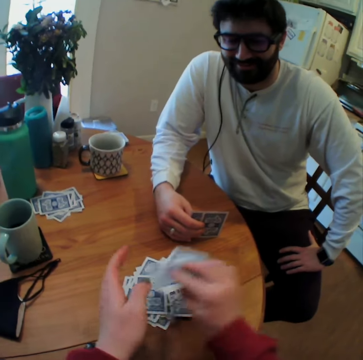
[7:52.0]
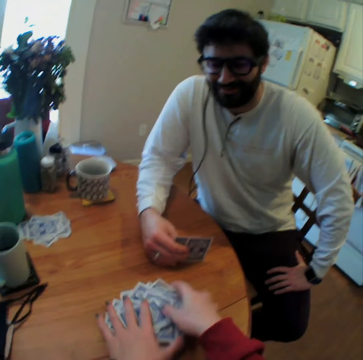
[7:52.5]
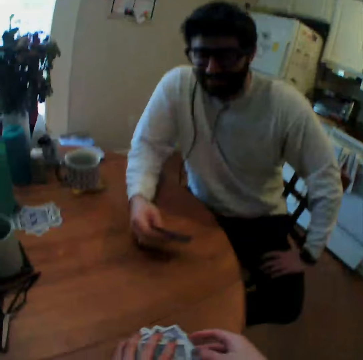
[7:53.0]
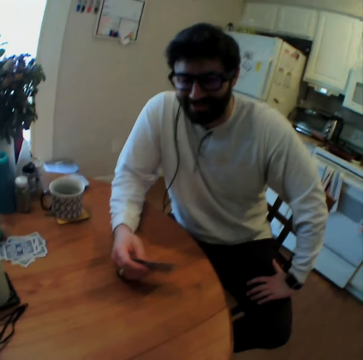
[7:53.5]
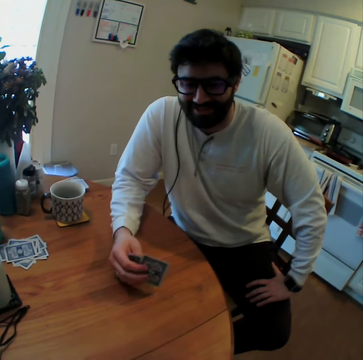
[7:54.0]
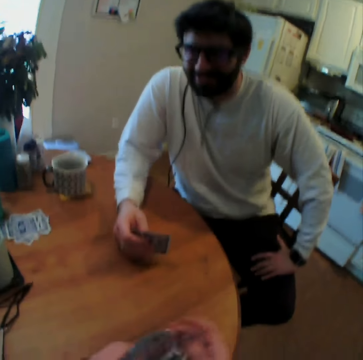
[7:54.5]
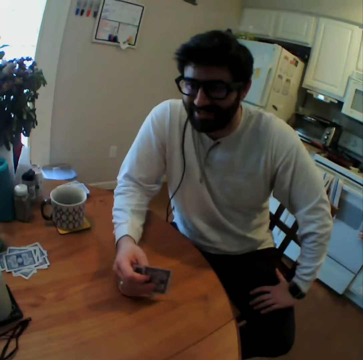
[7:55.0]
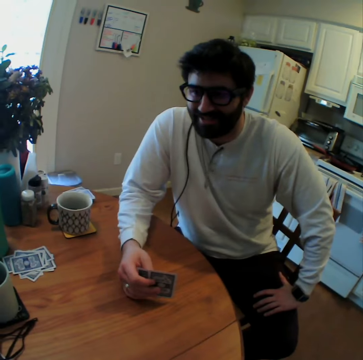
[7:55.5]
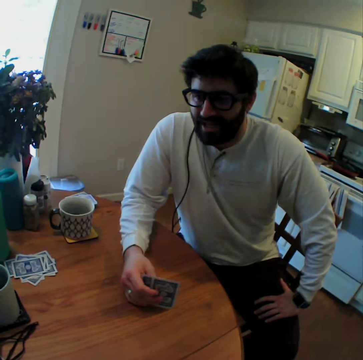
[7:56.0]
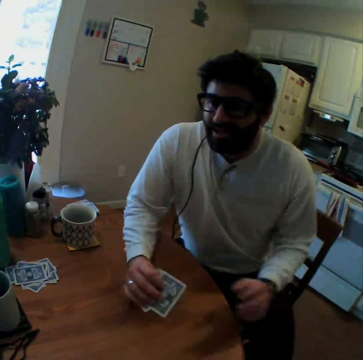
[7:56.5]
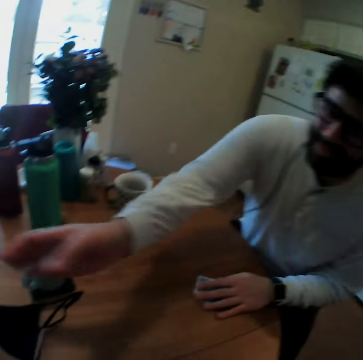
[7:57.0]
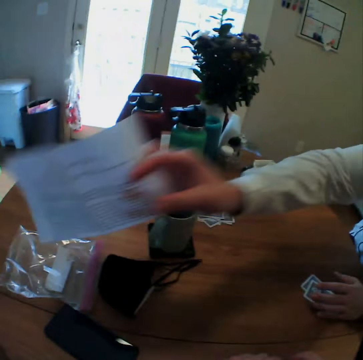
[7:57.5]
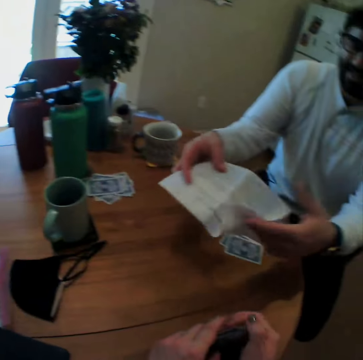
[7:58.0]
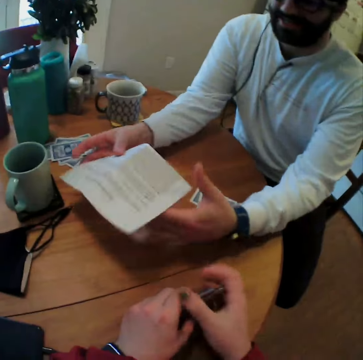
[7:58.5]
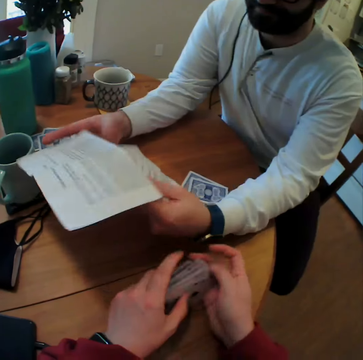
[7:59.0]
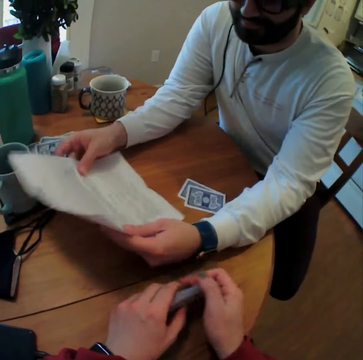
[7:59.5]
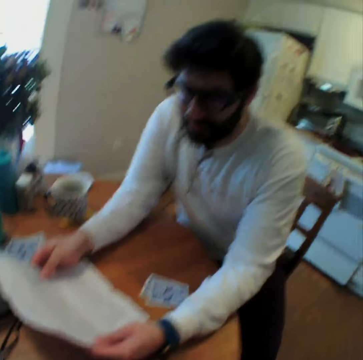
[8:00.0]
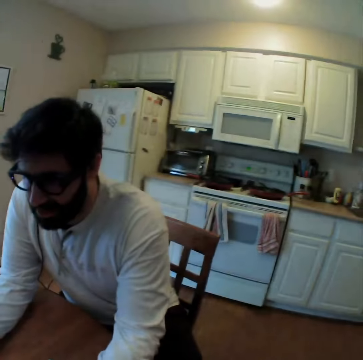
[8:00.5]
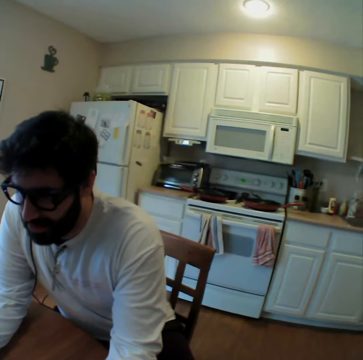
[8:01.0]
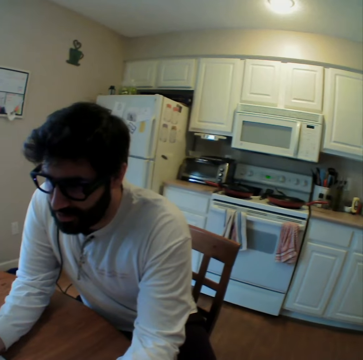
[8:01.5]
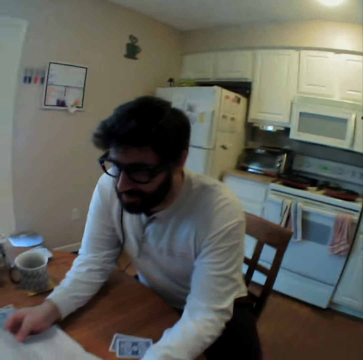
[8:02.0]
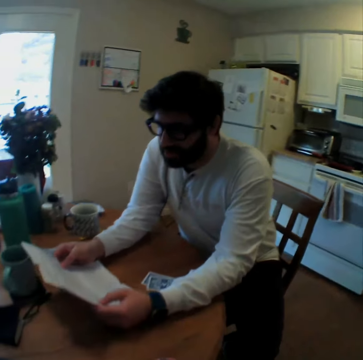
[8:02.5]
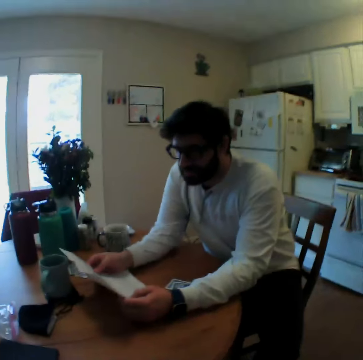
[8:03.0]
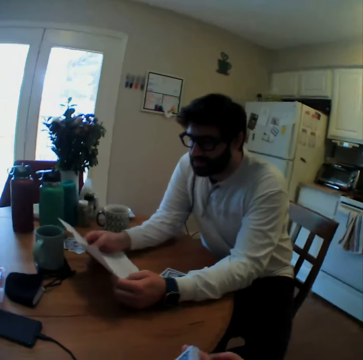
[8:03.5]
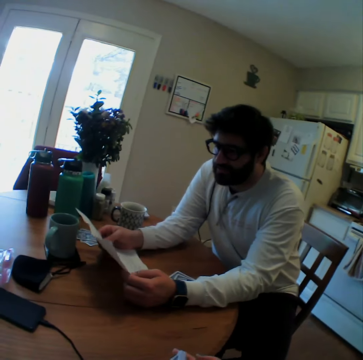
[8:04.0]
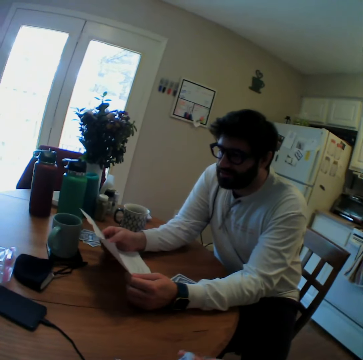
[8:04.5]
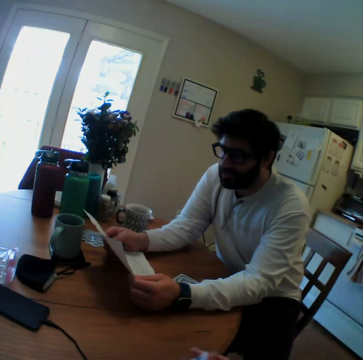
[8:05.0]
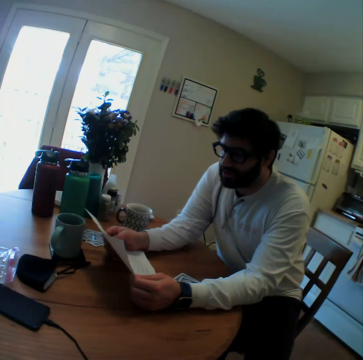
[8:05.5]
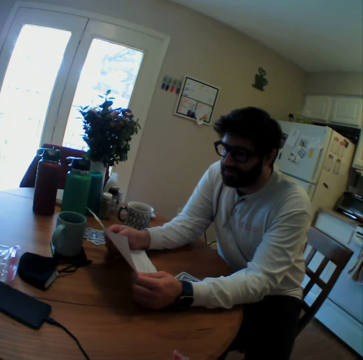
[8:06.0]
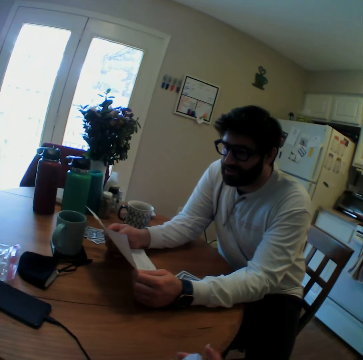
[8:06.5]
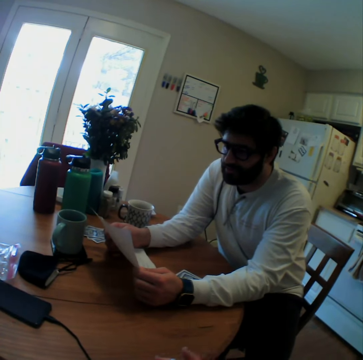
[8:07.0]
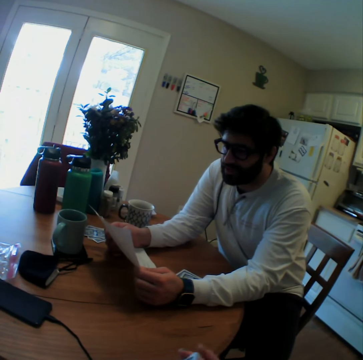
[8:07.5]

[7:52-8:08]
The camera wearer takes the playing cards. They take all the playing cards on the table. A man takes a booklet. The man opens the booklet. The man holds the booklet. The camera wearer looks at a kitchen cabinet. The man reads the booklet. The camera wearer looks around.

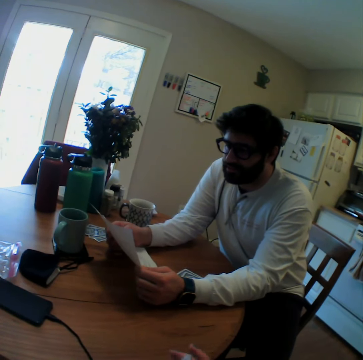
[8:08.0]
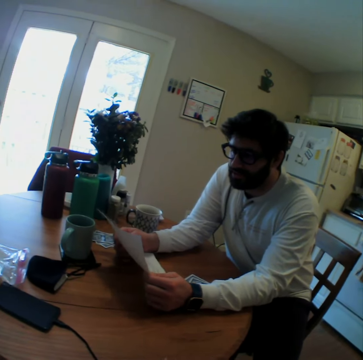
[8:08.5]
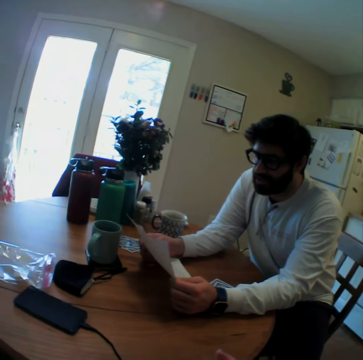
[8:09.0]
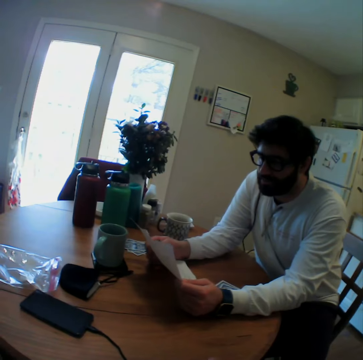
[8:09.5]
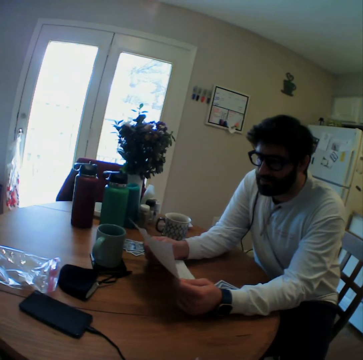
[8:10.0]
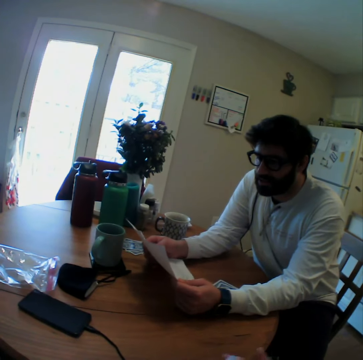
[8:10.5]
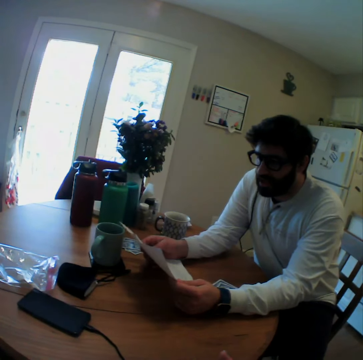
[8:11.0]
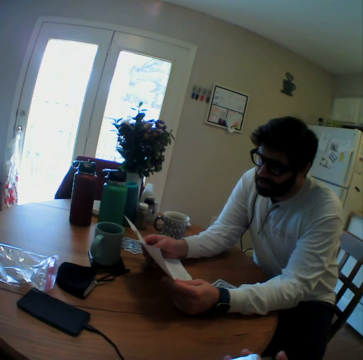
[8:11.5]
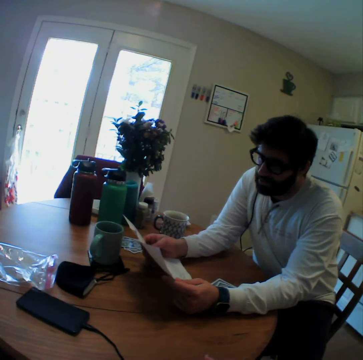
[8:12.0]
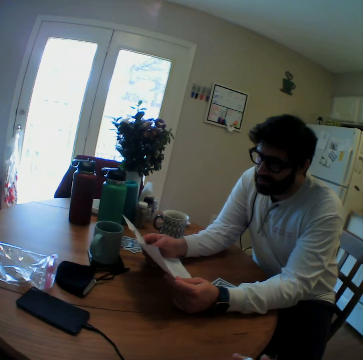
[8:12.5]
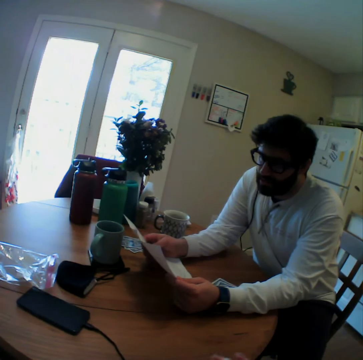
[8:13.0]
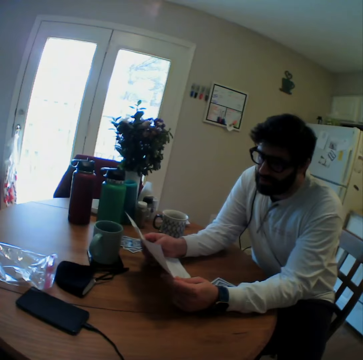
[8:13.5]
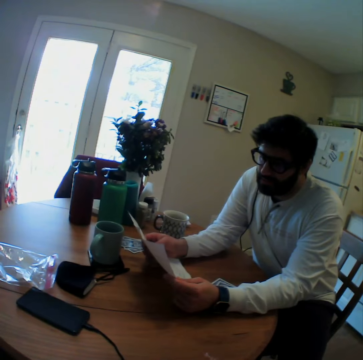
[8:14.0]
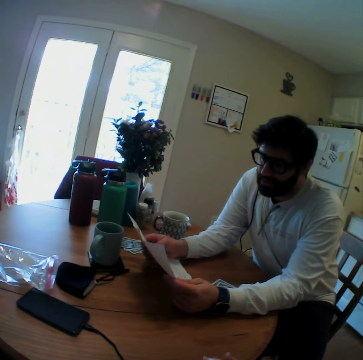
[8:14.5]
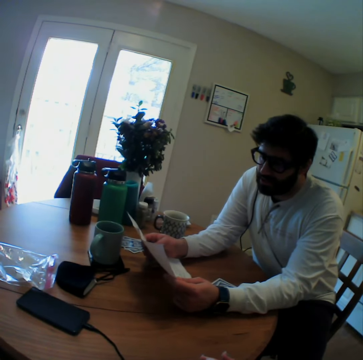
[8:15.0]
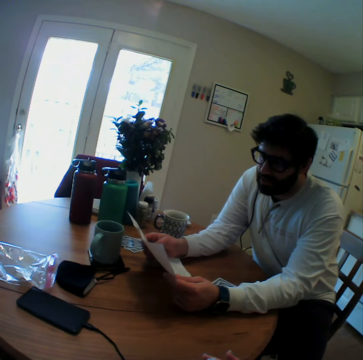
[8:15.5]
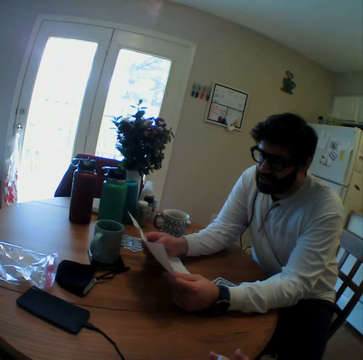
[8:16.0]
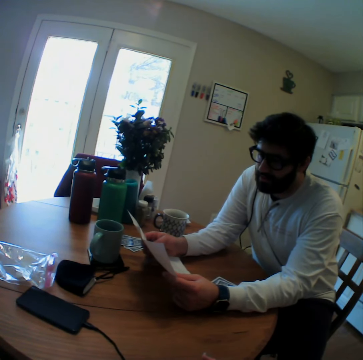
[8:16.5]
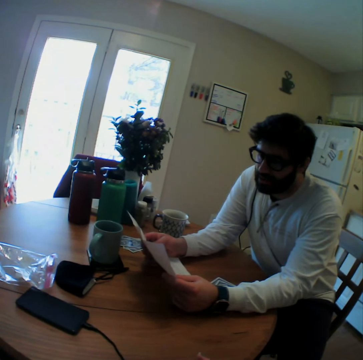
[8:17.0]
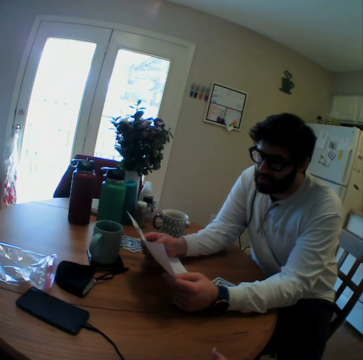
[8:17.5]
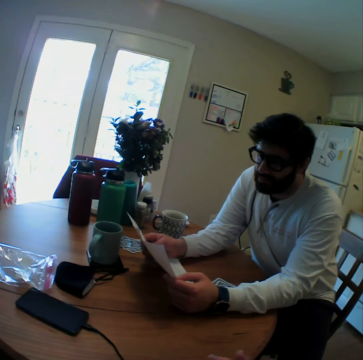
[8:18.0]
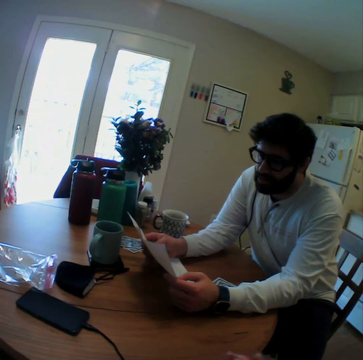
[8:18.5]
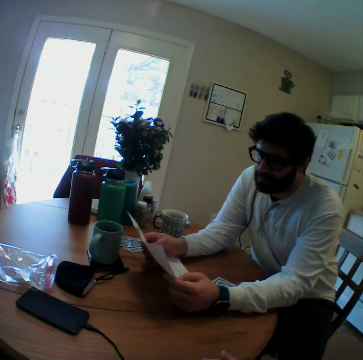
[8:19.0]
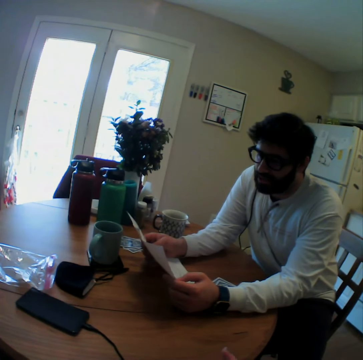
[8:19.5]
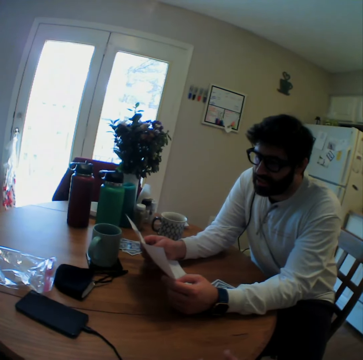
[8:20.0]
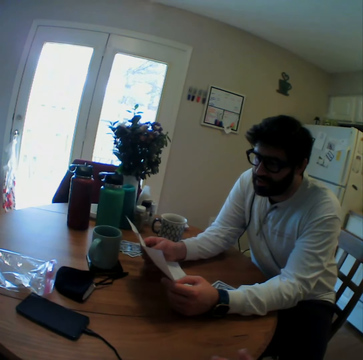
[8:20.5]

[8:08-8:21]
A person reads the instruction booklet.

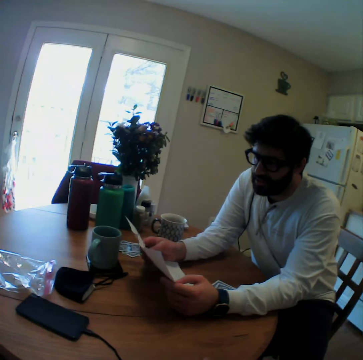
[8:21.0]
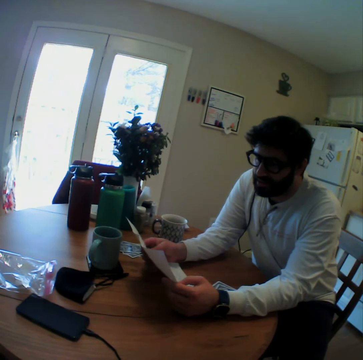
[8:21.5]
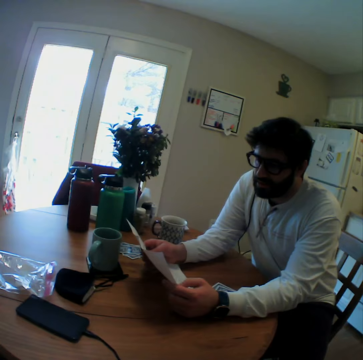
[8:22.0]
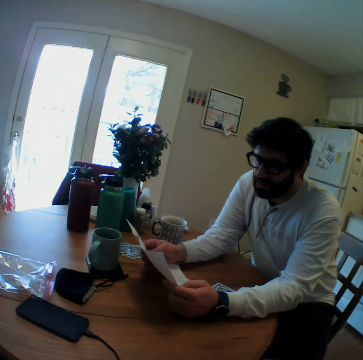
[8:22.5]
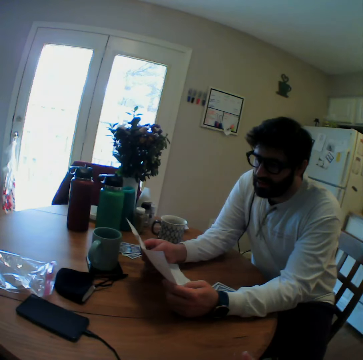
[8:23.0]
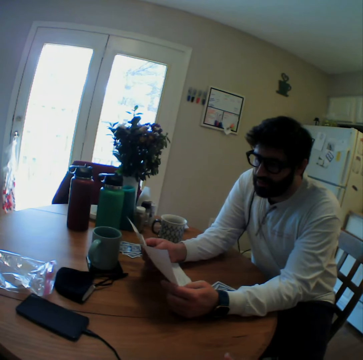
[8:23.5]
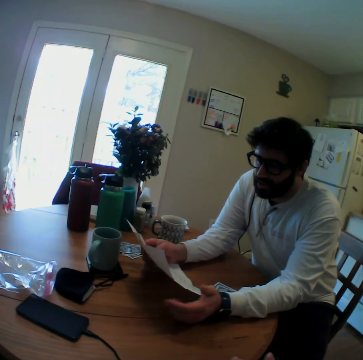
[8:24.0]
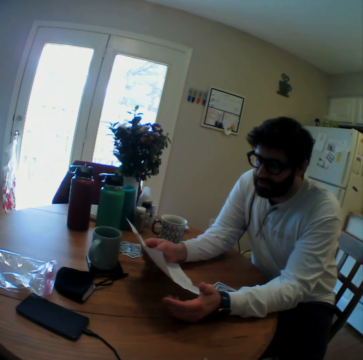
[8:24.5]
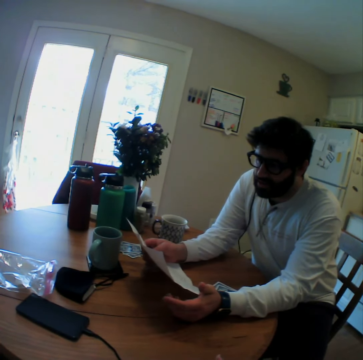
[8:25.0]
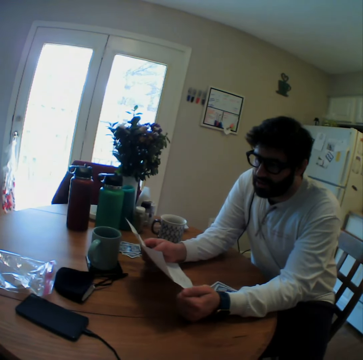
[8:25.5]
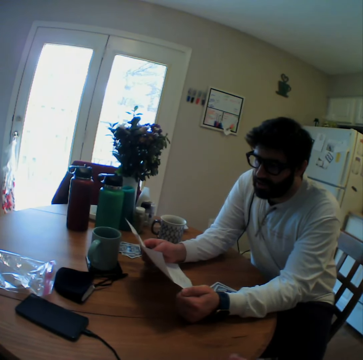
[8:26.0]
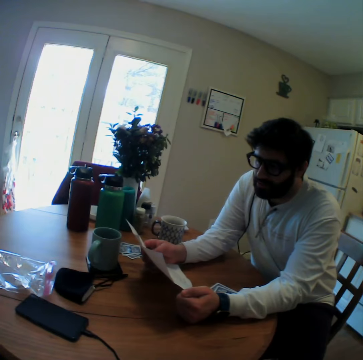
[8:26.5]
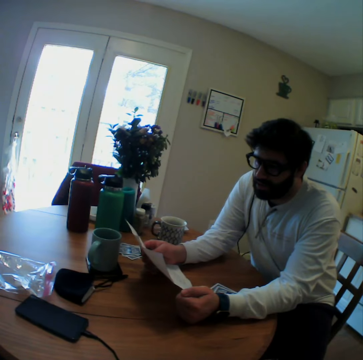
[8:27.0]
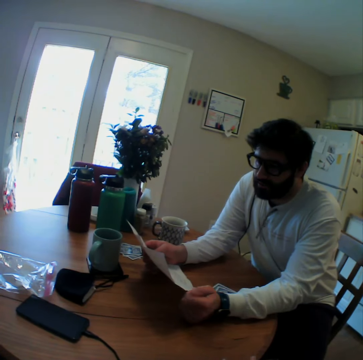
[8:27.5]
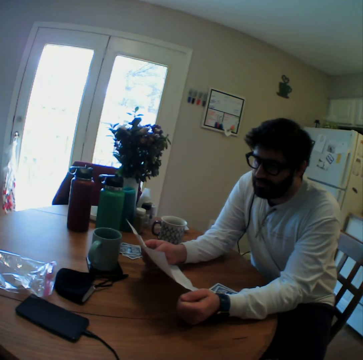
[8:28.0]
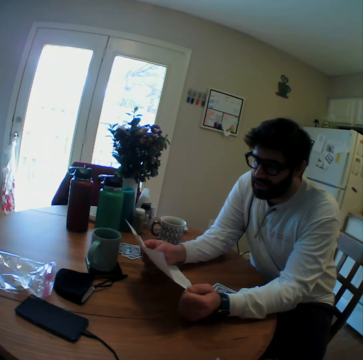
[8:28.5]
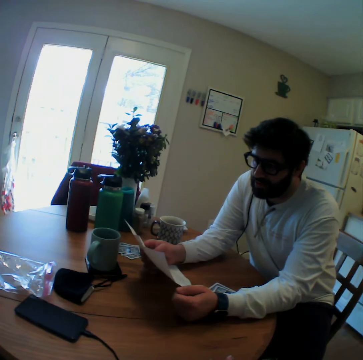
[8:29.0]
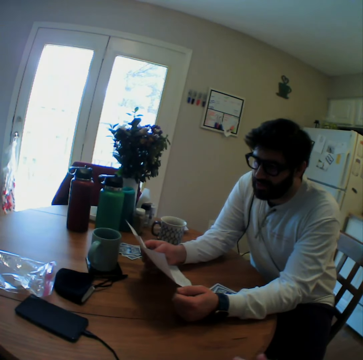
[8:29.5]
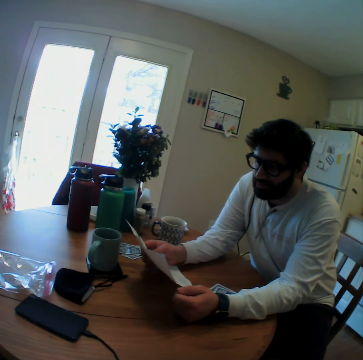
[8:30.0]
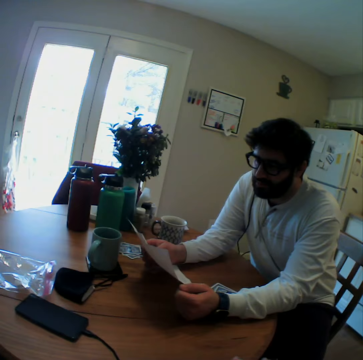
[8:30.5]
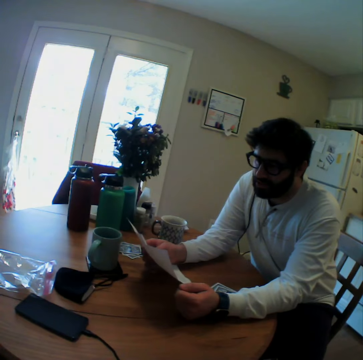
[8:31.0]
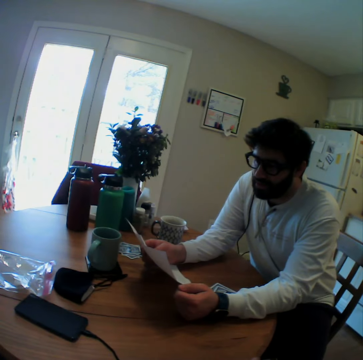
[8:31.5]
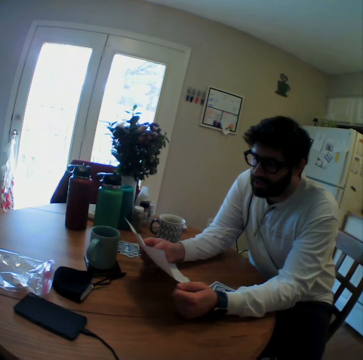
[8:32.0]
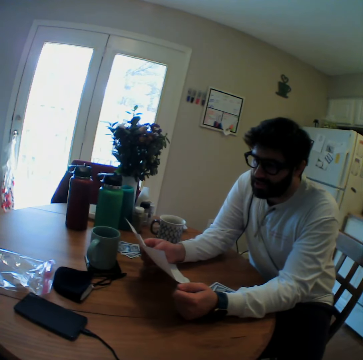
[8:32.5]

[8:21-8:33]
A person removes one hand from the booklet.
